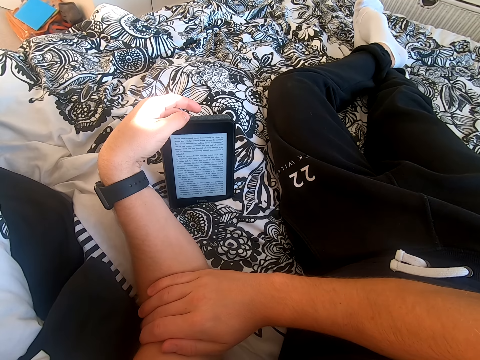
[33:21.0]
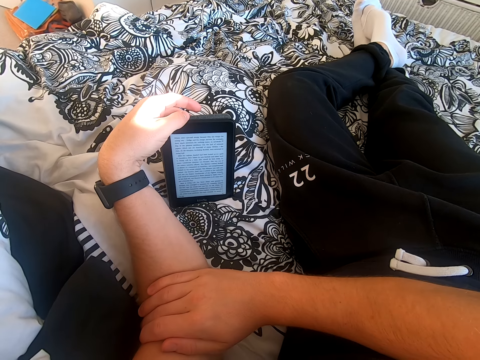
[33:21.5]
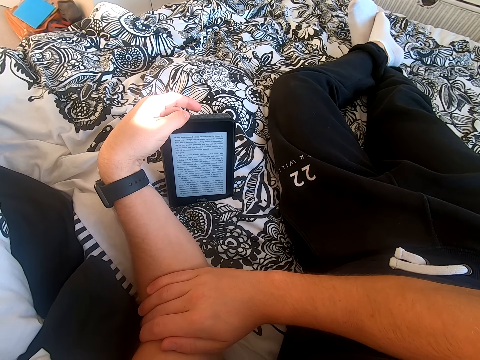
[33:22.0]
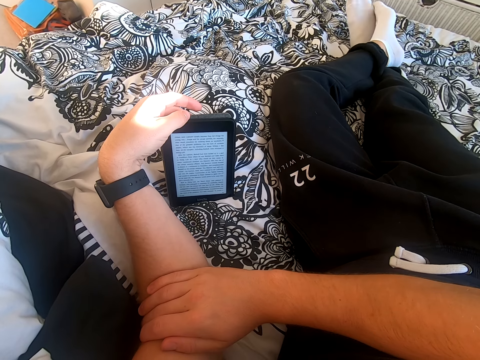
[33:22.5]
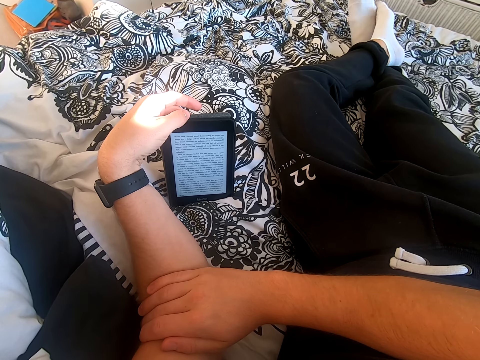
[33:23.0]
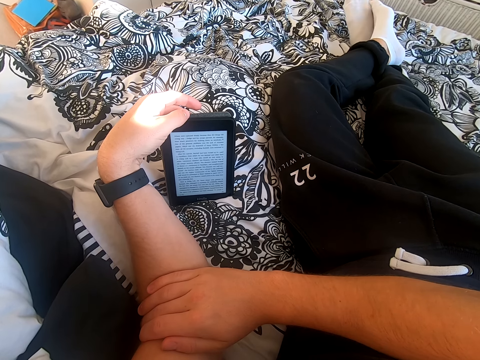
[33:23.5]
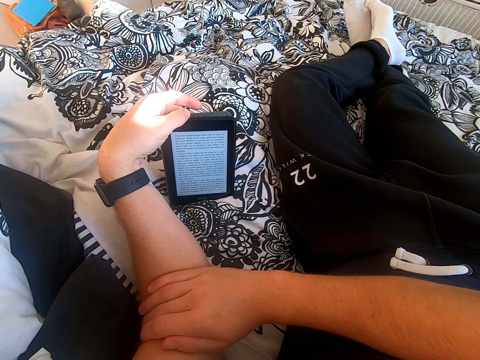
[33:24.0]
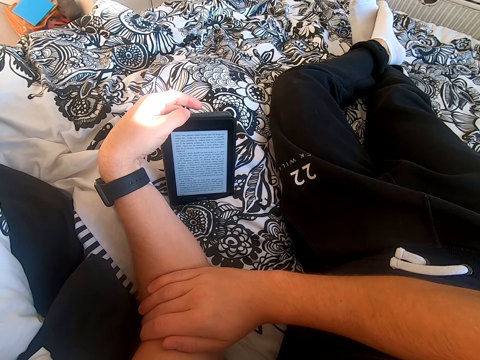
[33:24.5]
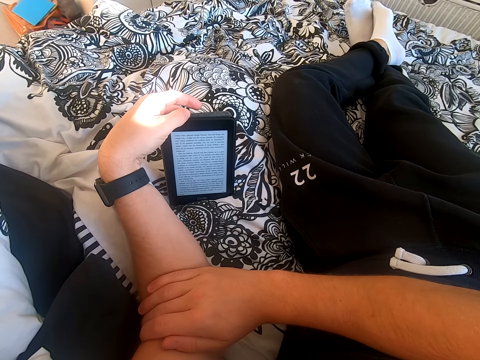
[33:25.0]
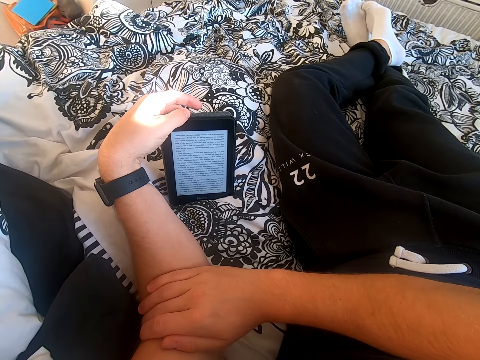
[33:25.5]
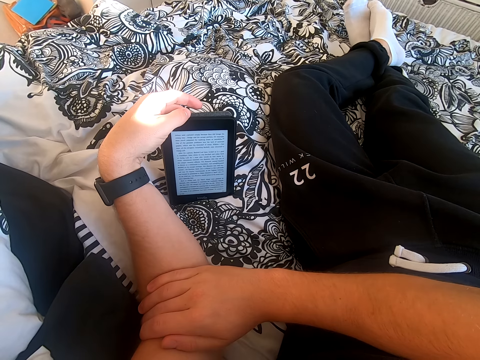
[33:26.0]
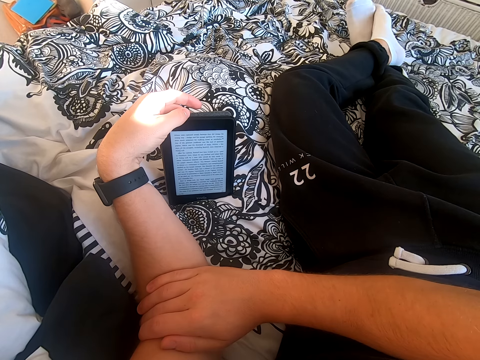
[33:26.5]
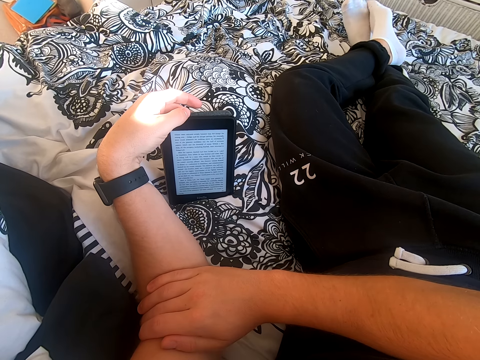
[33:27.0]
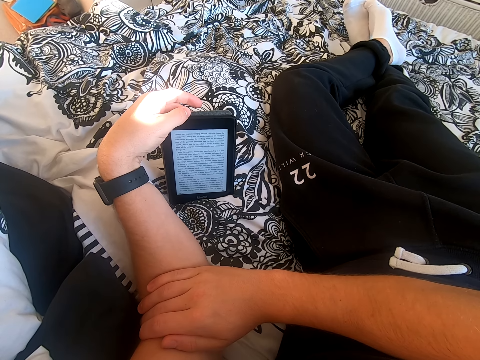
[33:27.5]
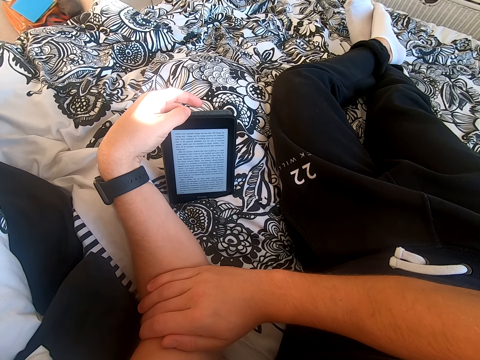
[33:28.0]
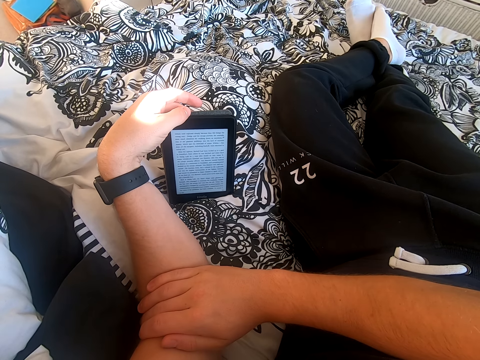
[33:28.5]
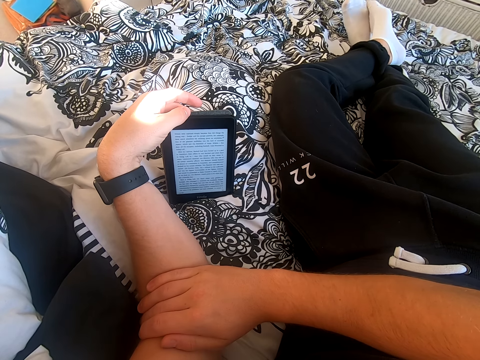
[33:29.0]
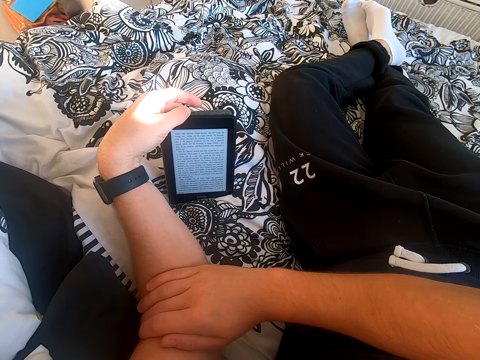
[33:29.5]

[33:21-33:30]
The camera wearer rubs his feet together. He reads a book on the tablet.

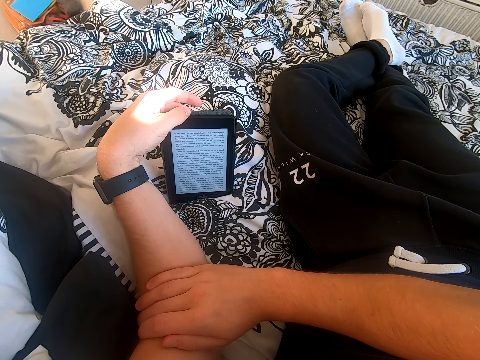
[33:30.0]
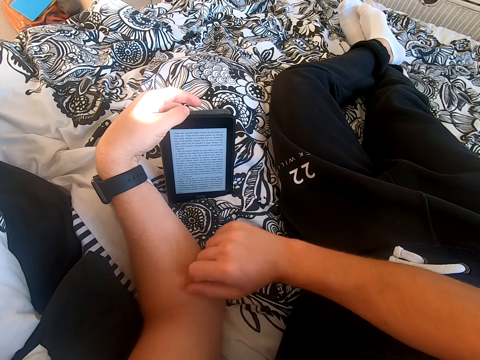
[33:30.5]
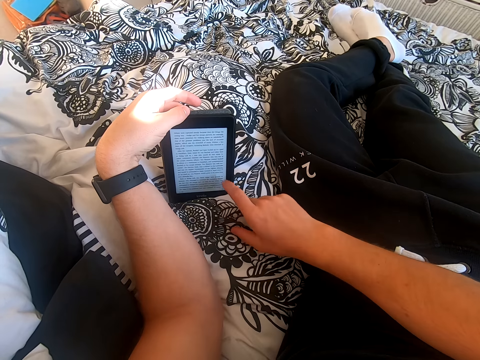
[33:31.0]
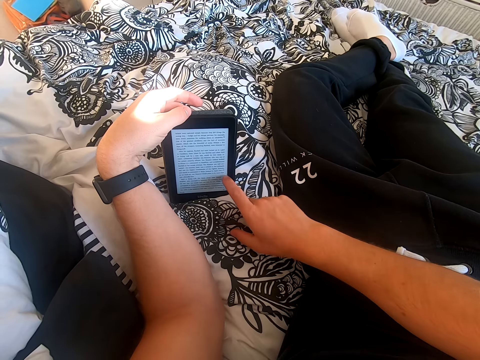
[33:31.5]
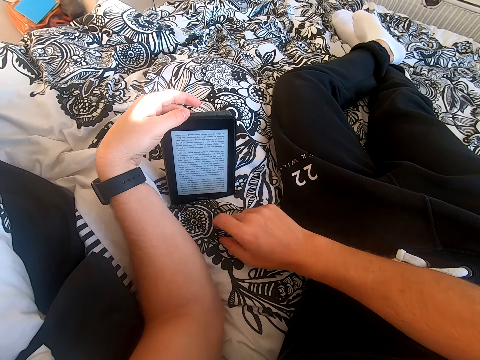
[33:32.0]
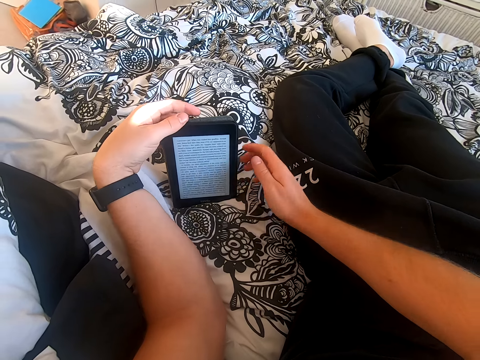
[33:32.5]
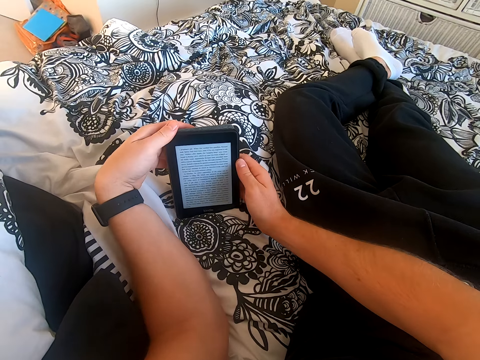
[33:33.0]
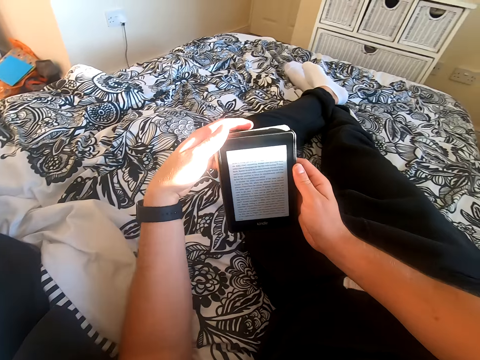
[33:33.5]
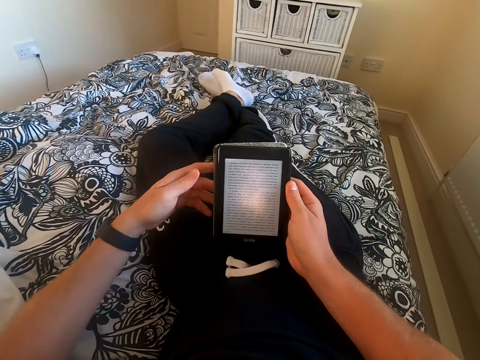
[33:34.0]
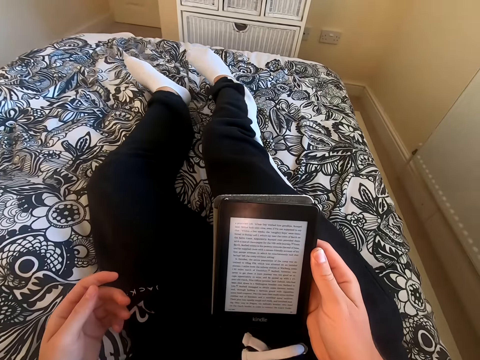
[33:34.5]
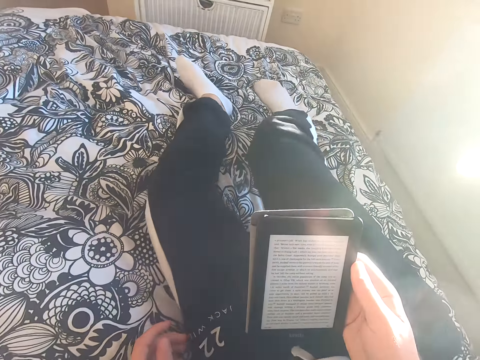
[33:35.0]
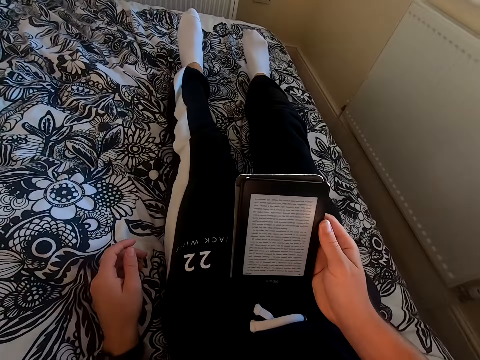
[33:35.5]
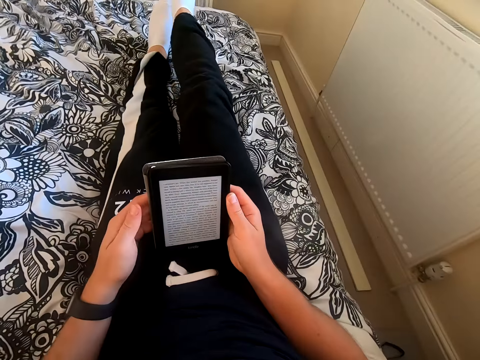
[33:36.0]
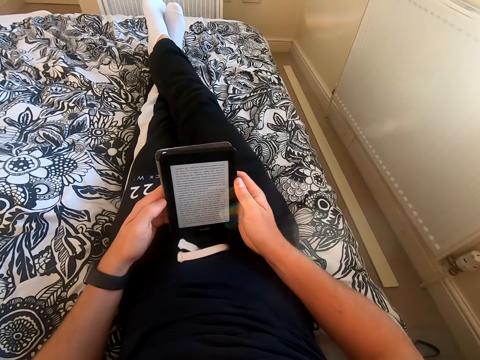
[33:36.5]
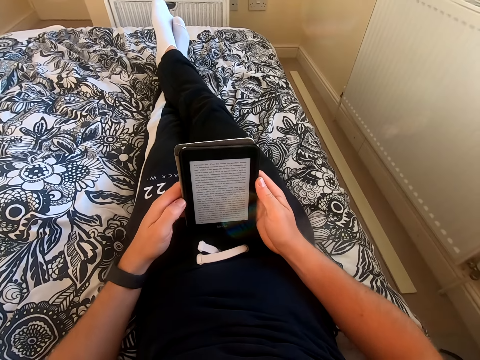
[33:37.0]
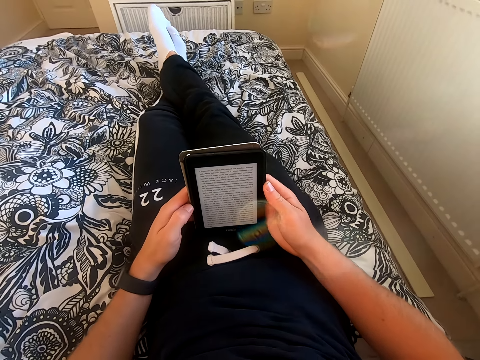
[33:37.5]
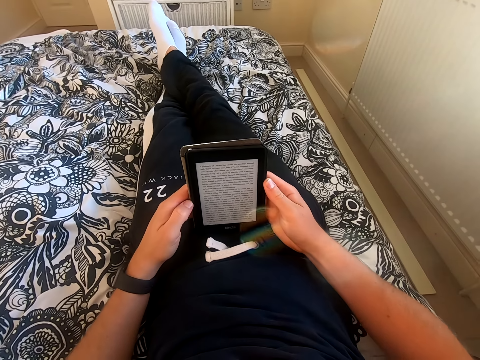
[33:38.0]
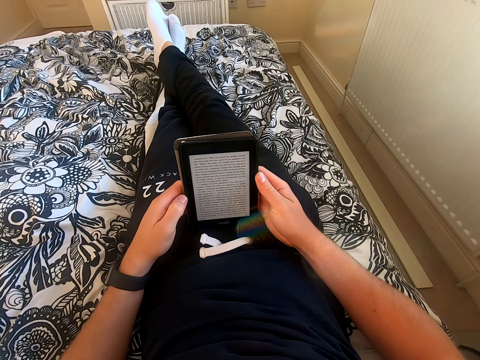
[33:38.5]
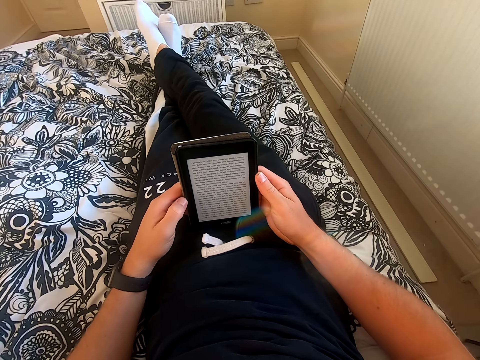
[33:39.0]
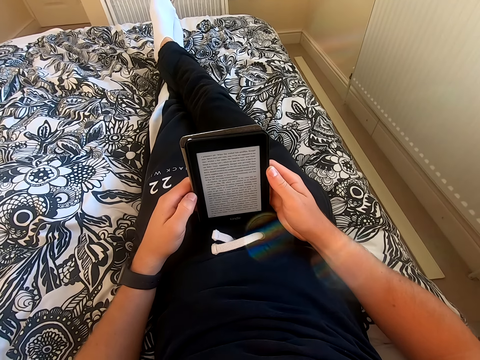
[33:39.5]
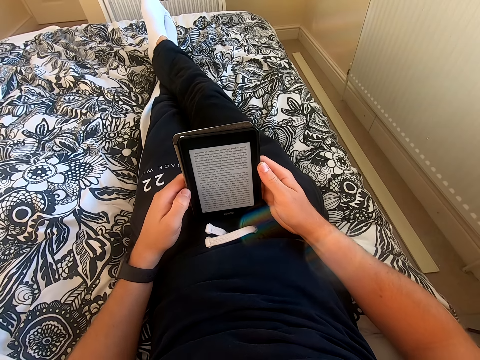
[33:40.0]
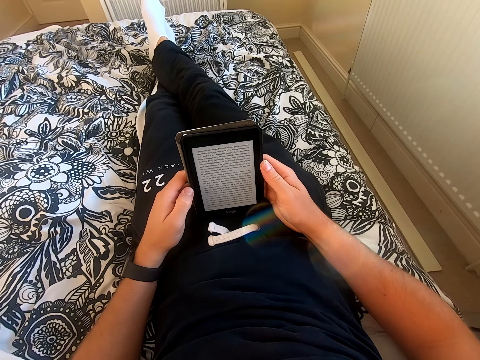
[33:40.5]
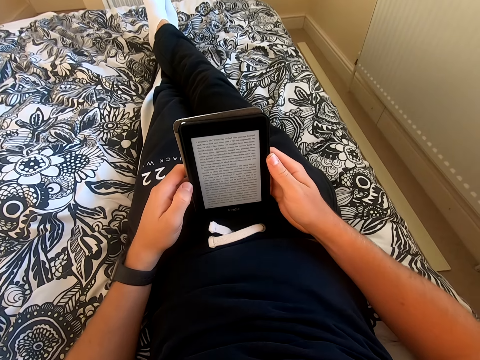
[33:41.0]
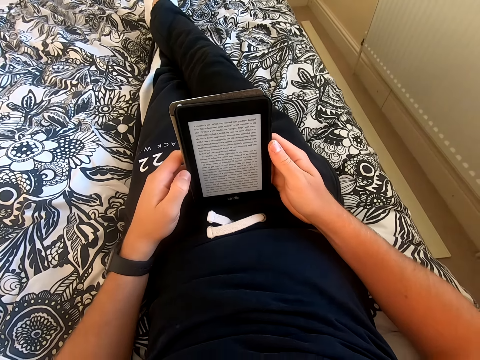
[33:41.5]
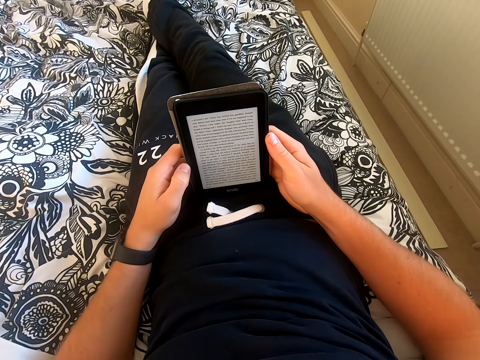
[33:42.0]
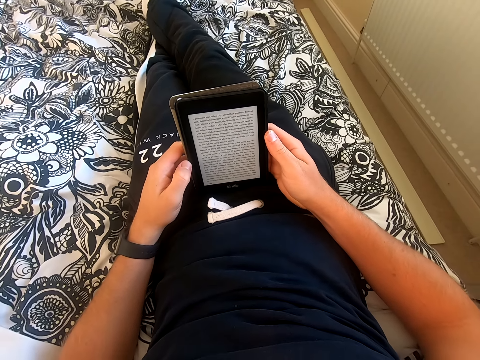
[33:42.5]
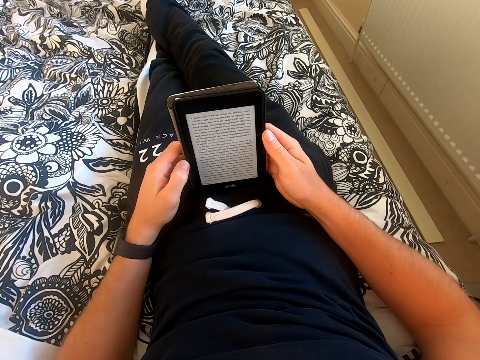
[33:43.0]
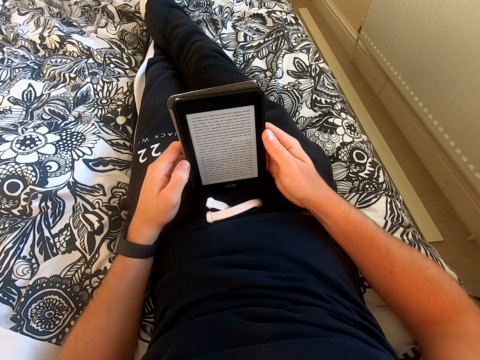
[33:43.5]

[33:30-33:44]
The camera wearer scrolls through the tablet. He holds the tablet with his right hand and lifts the tablet from a bed. He adjusts his body on the bed and puts his right leg on the left leg. He reads a book on the tablet.

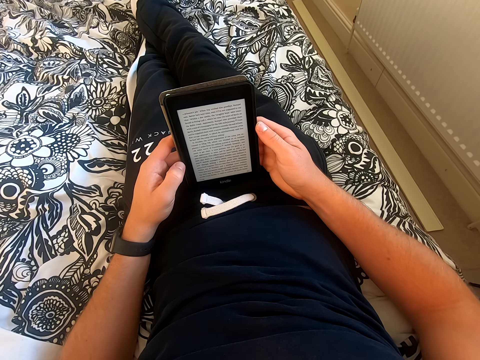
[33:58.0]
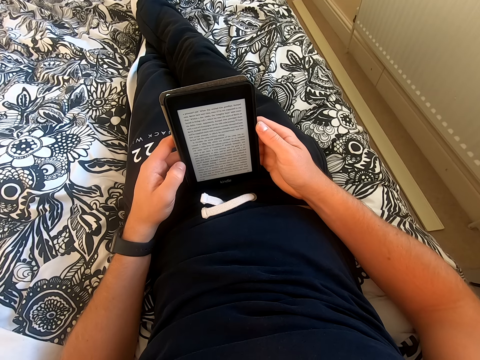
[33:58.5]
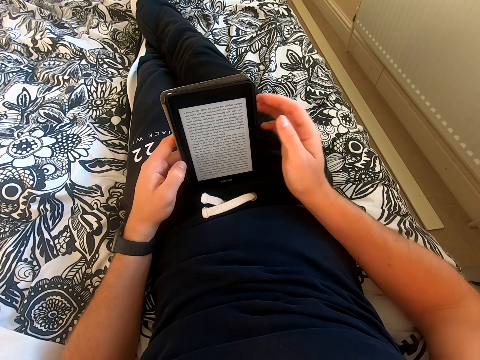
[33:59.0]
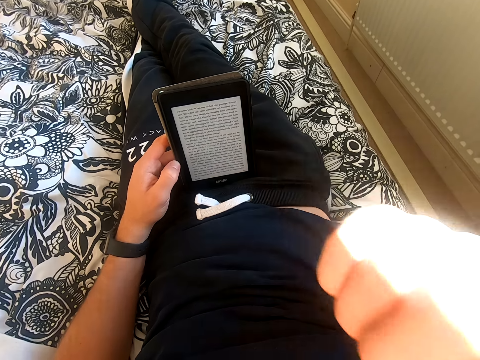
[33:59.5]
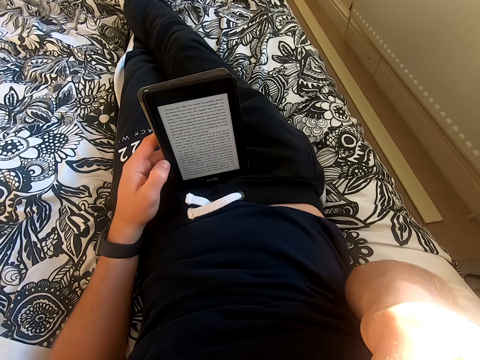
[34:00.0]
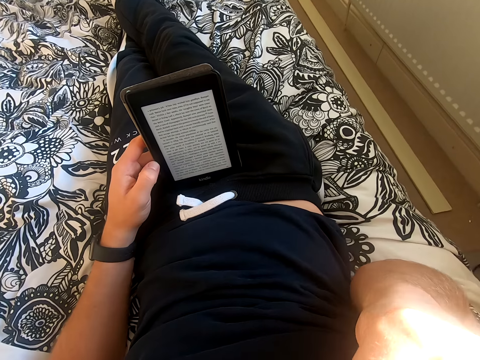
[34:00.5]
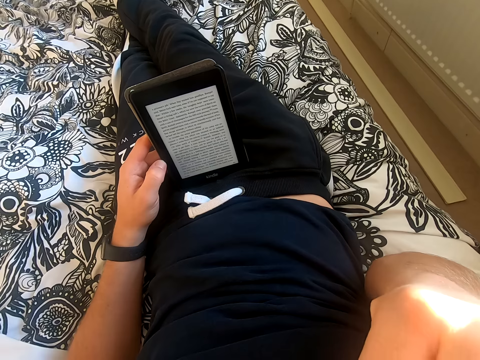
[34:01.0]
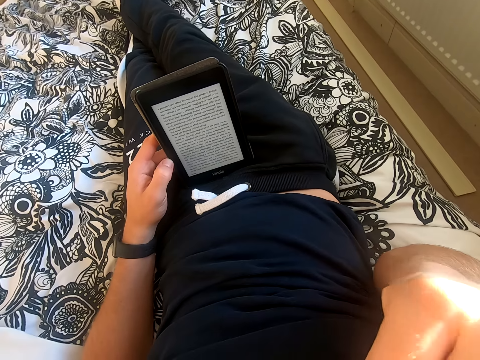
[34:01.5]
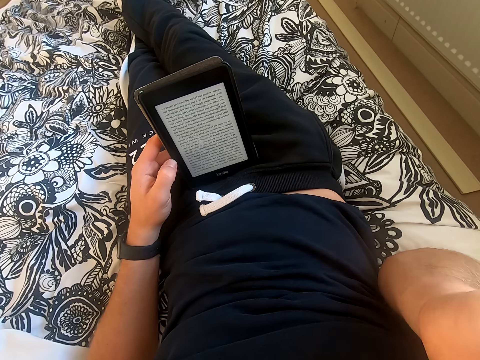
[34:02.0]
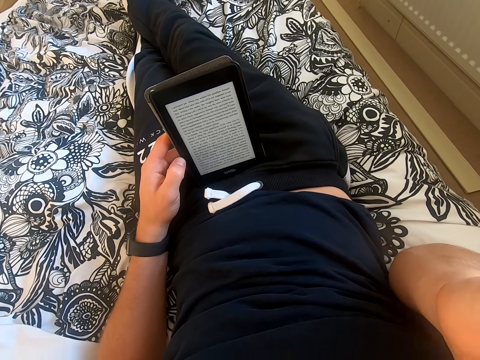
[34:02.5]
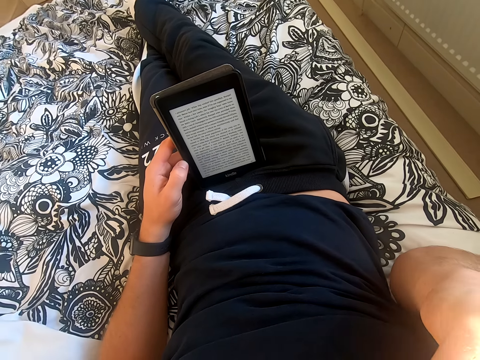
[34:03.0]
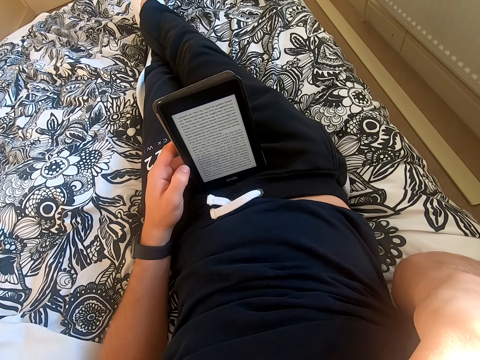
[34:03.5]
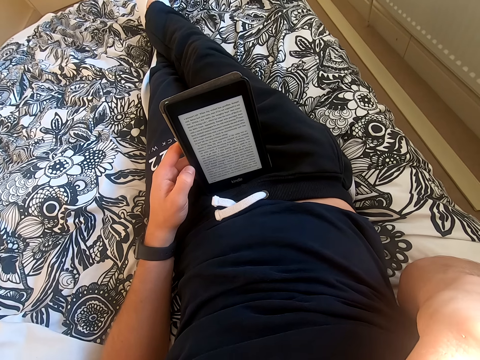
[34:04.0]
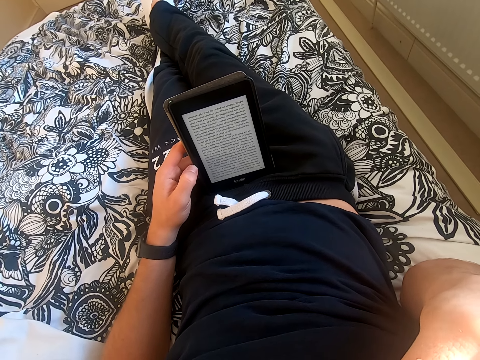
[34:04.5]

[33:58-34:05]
The camera wearer lifts his right hand from the tablet. He touches his face. He reads a book on the tablet.
